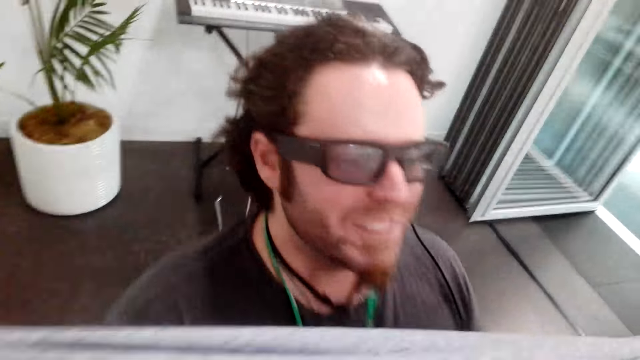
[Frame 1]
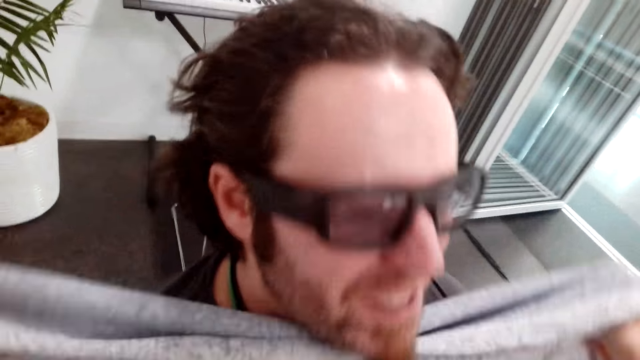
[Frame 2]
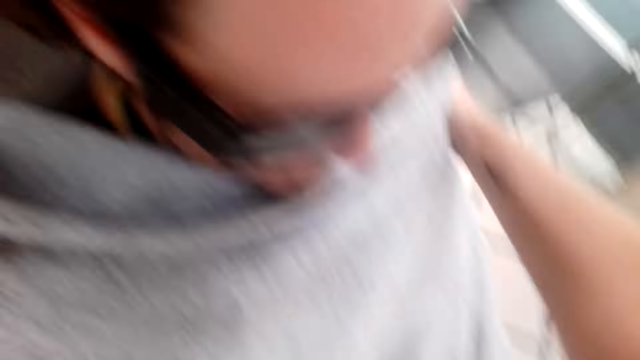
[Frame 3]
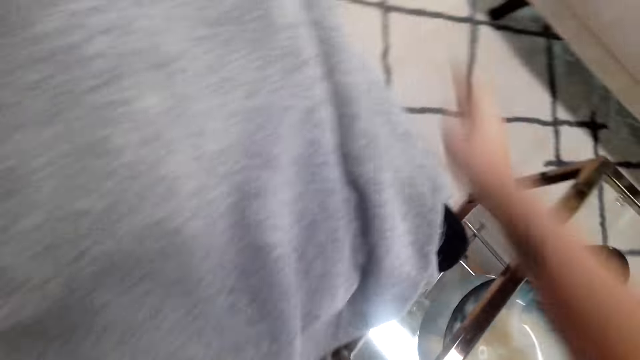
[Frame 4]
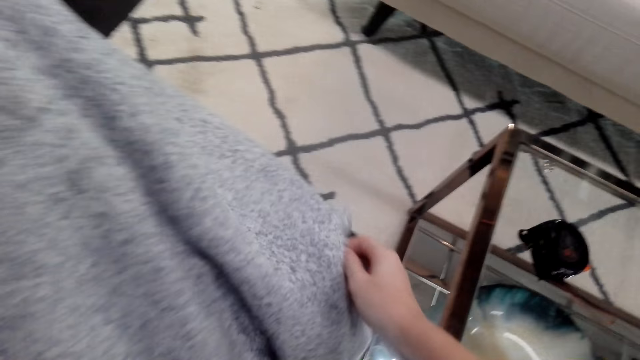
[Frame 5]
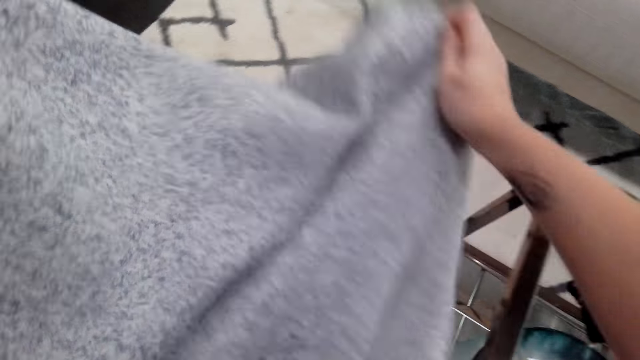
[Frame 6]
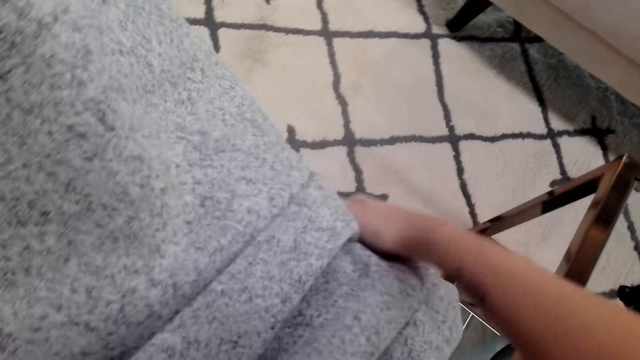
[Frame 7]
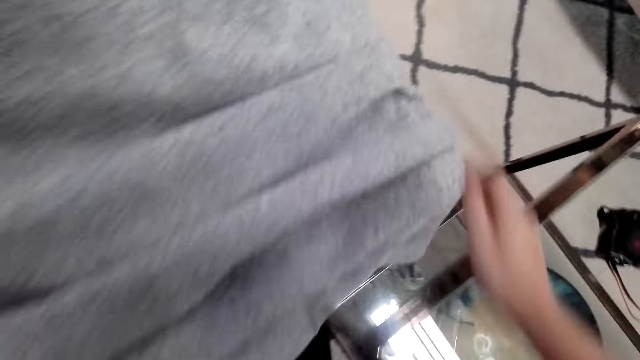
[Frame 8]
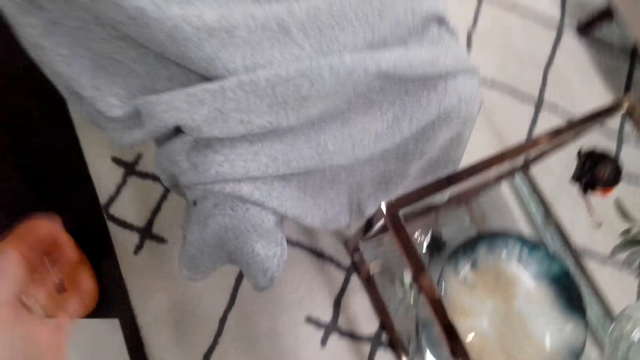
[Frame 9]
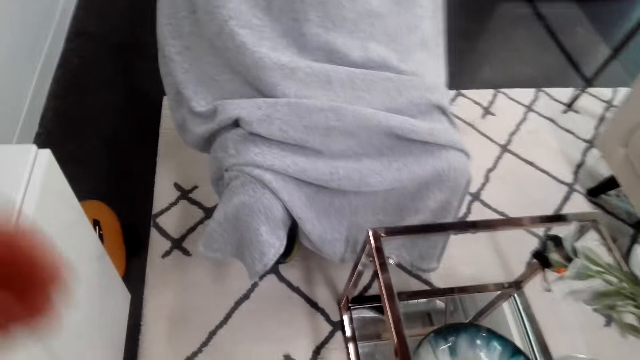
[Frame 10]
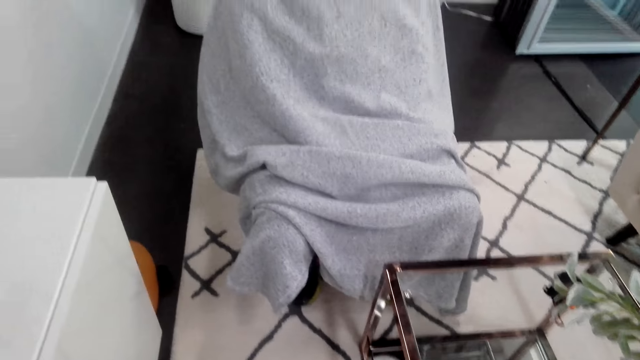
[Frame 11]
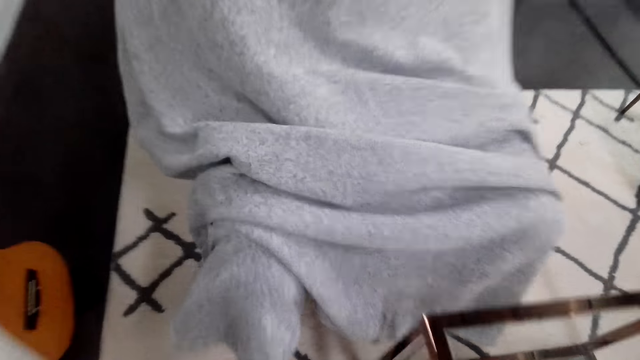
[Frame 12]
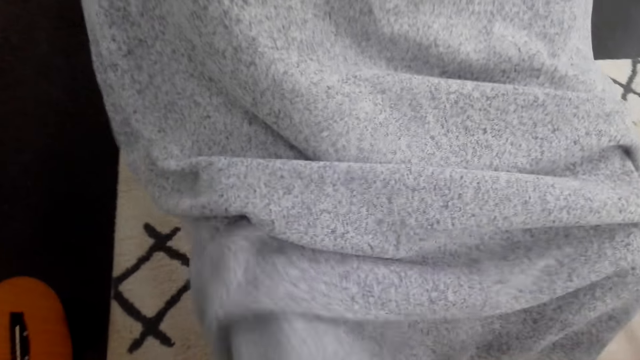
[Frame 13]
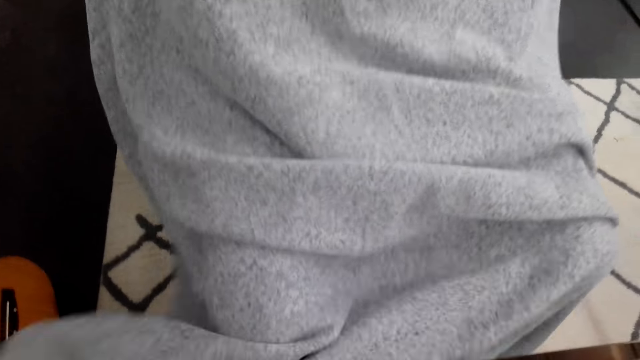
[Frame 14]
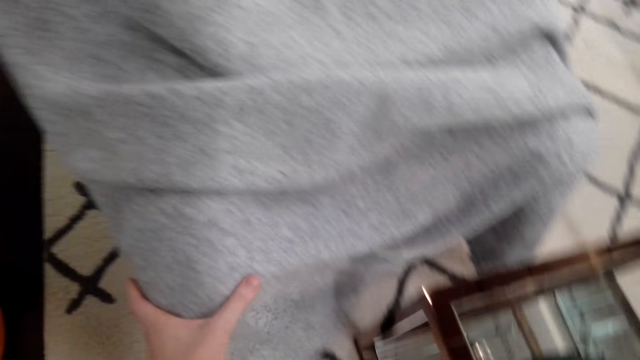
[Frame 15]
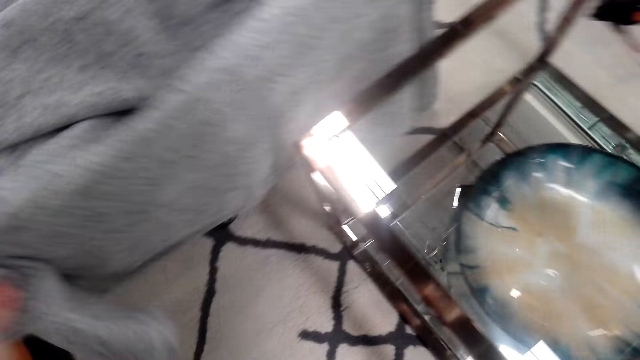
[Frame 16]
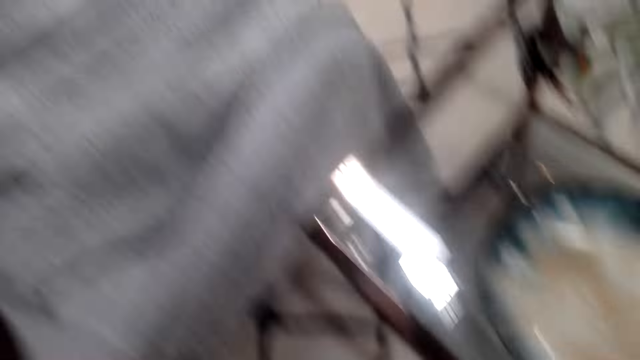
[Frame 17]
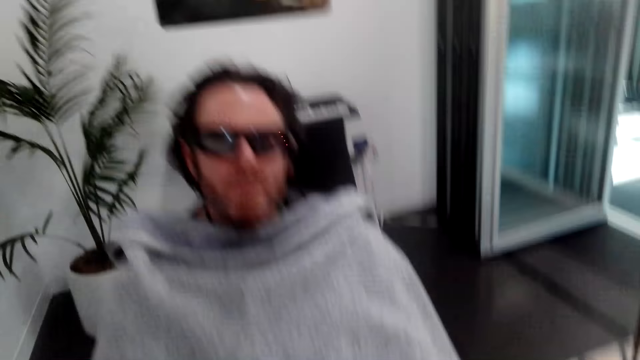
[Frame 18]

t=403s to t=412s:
The camera wearer covers a man with a blanket or shawl. They move around. They cover the man with the shawl.

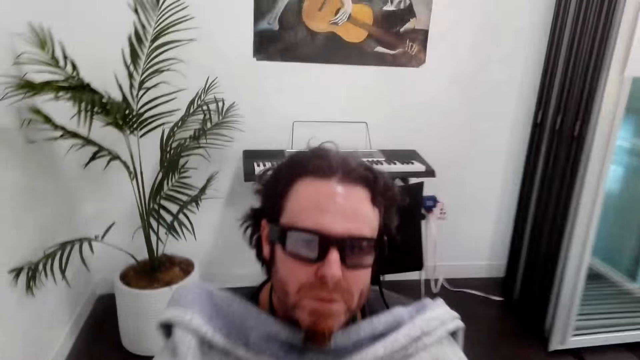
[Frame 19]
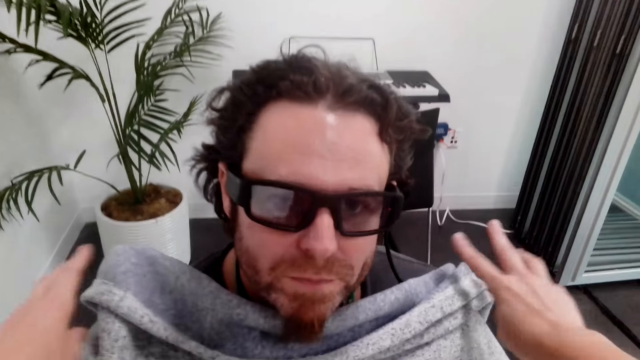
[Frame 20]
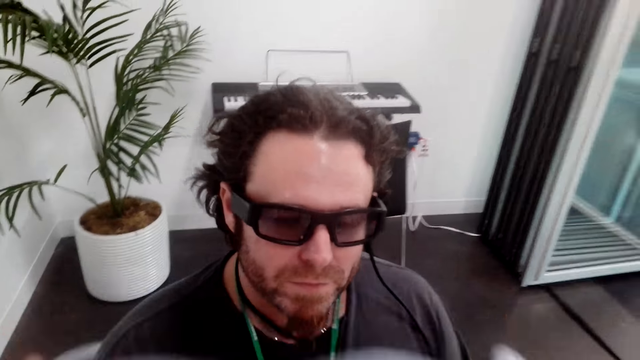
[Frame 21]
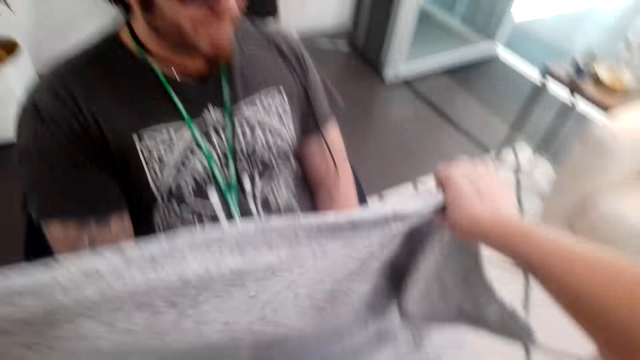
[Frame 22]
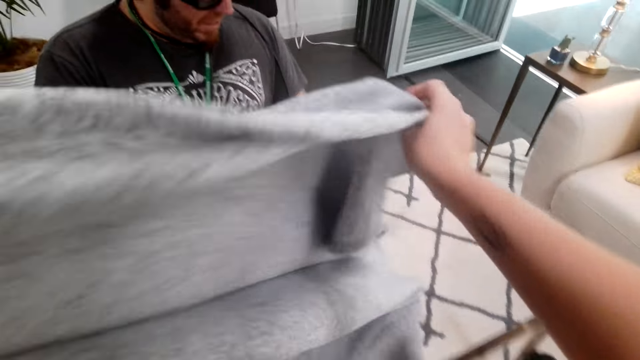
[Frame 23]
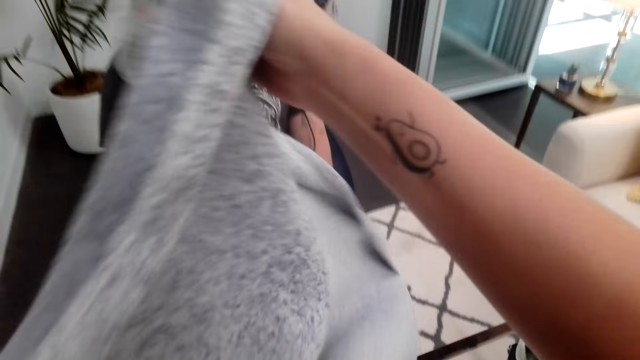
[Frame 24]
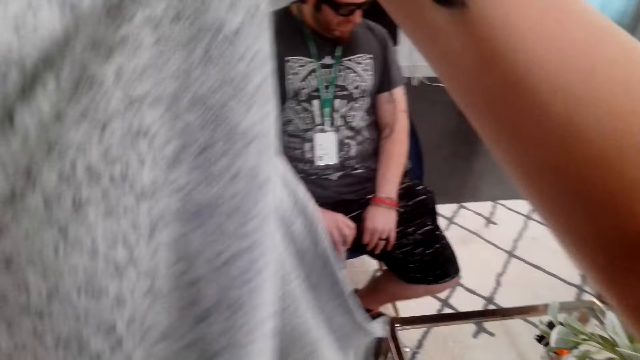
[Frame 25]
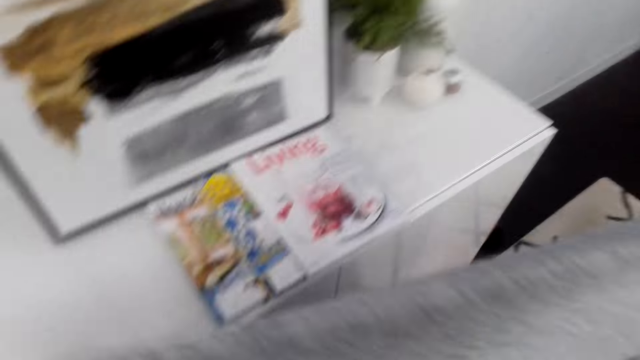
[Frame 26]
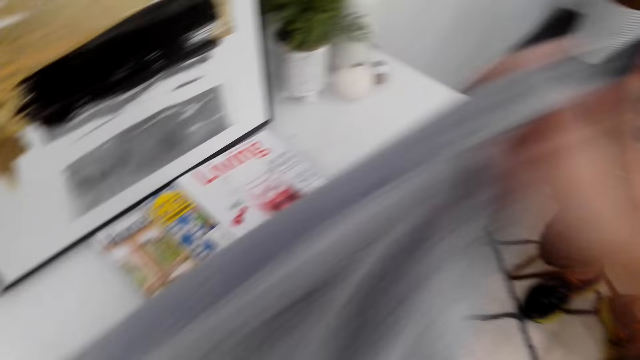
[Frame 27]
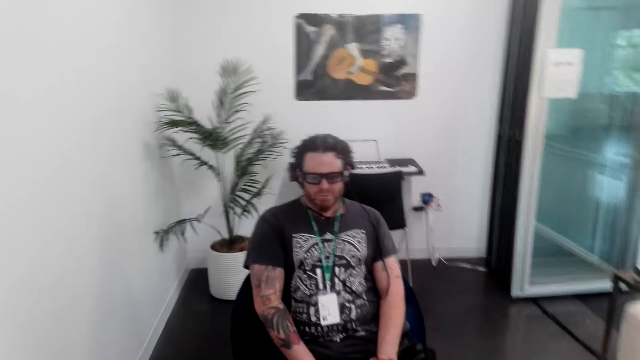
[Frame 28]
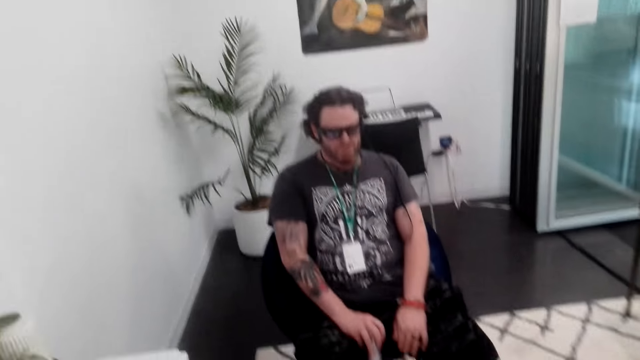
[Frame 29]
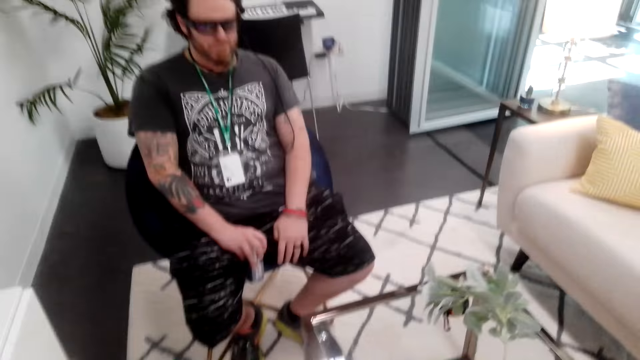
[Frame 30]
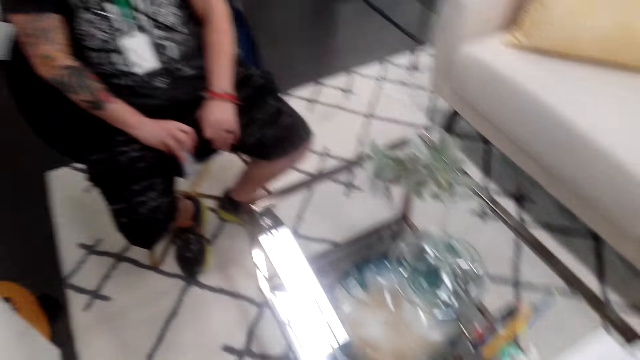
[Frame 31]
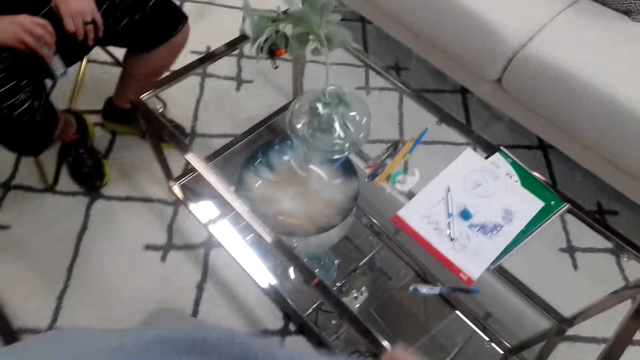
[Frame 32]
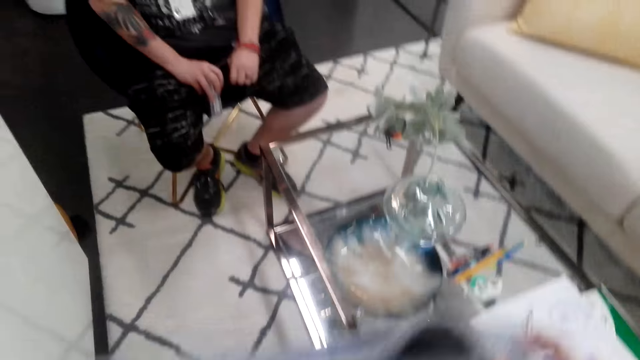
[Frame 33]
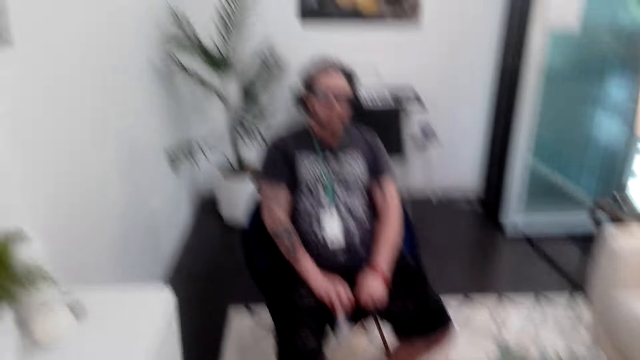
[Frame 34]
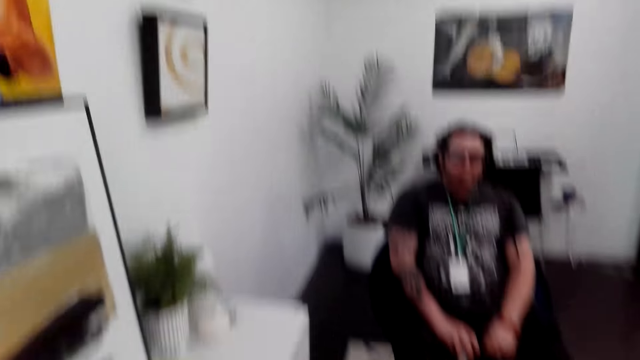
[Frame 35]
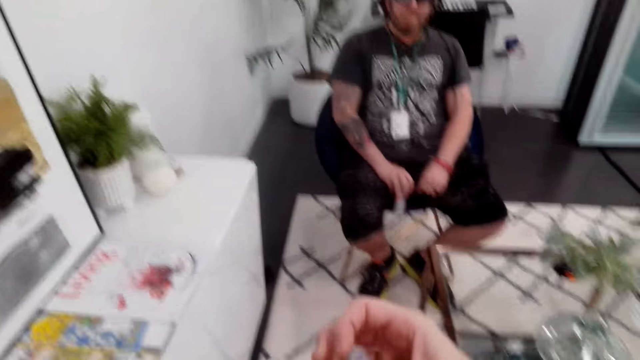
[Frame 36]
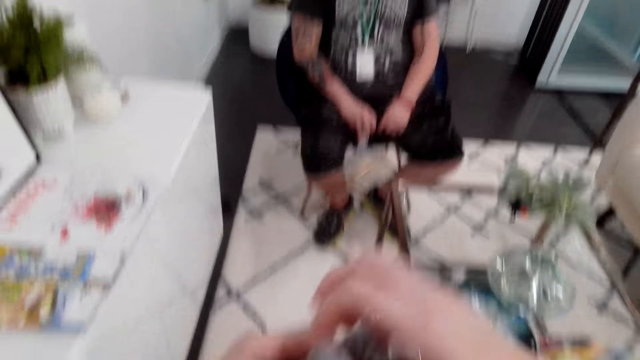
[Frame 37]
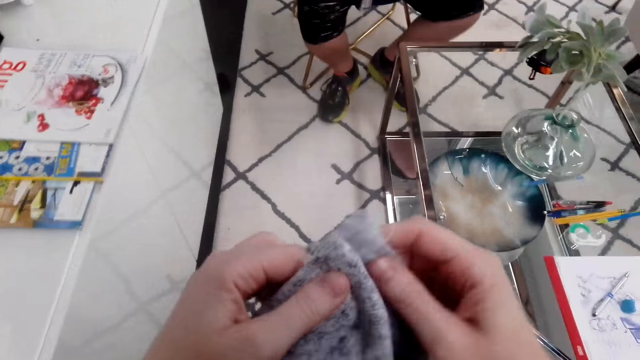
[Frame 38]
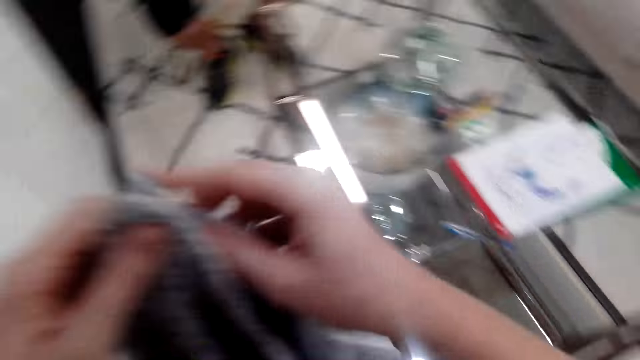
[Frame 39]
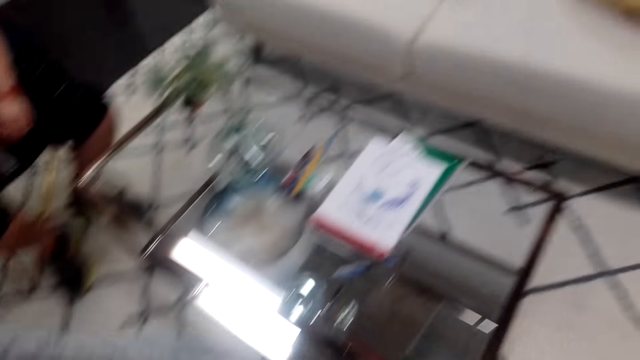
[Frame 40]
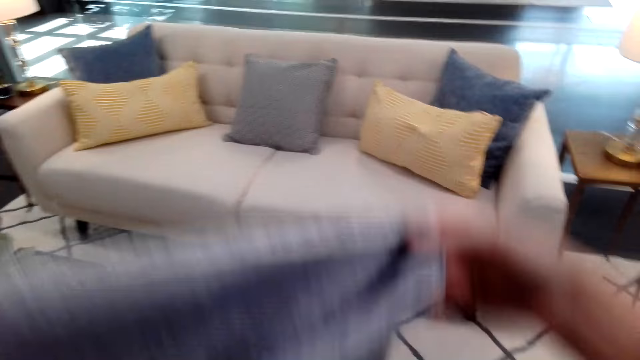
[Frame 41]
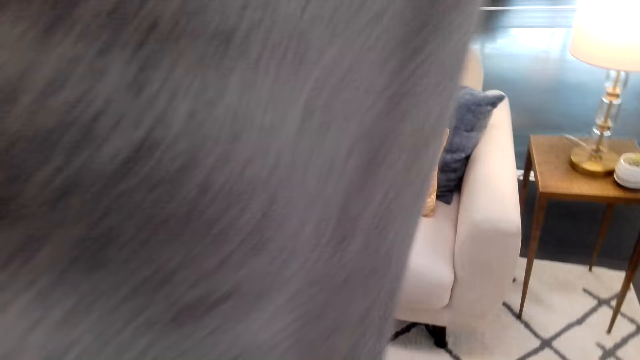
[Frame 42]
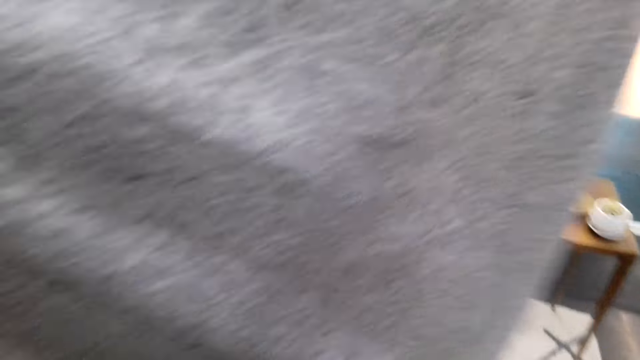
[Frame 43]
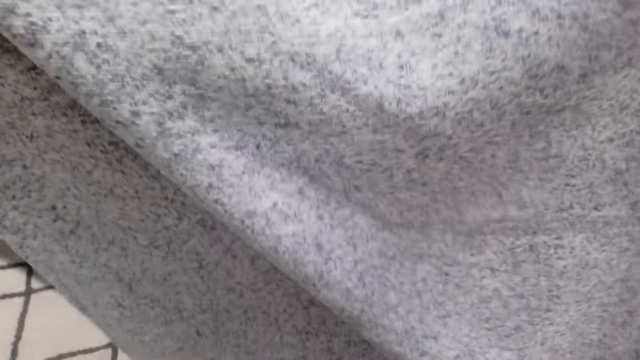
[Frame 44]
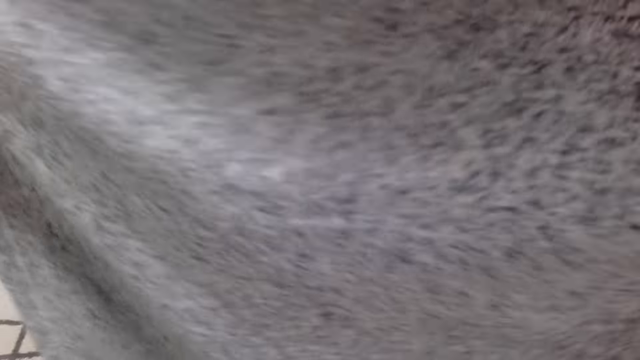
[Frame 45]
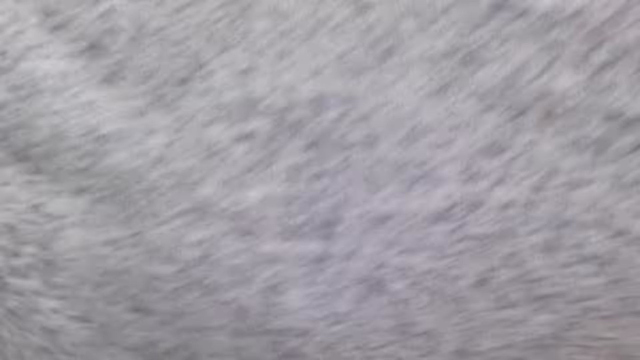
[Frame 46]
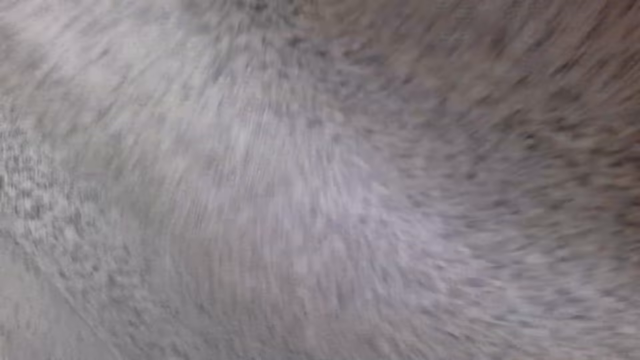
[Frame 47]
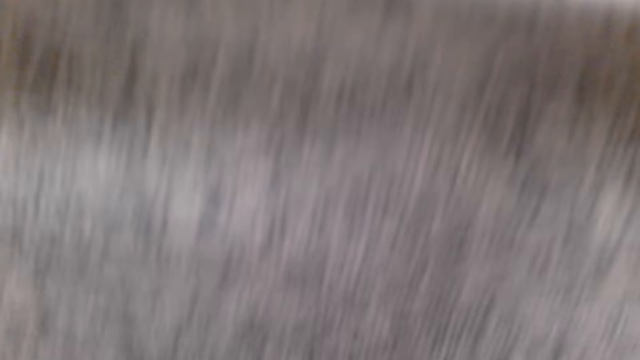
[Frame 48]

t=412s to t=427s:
The camera wearer removes a blanket or shawl from a man. They straighten the shawl with both hands, look around, hold the shawl with both hands, and look around. They fold the shawl.
